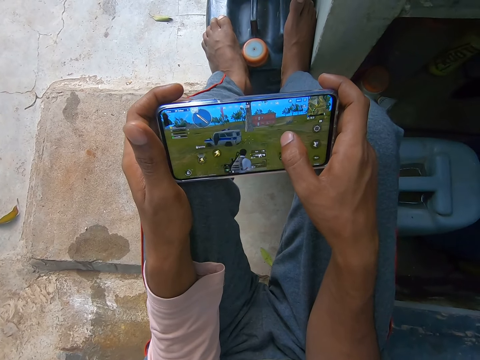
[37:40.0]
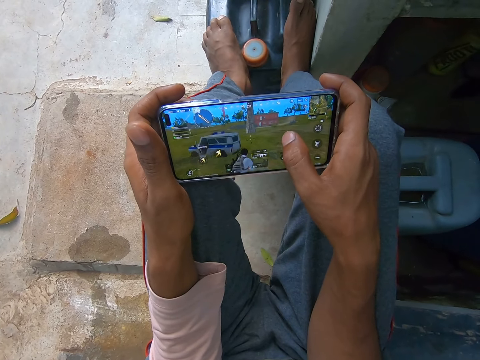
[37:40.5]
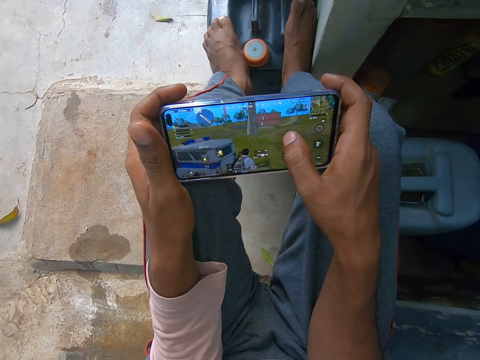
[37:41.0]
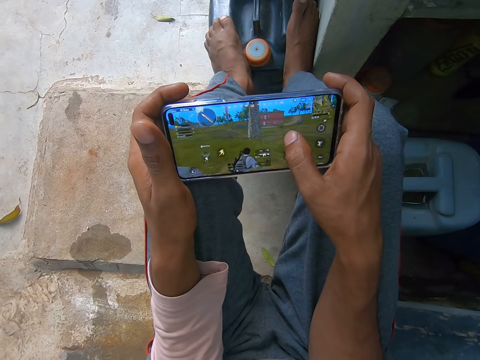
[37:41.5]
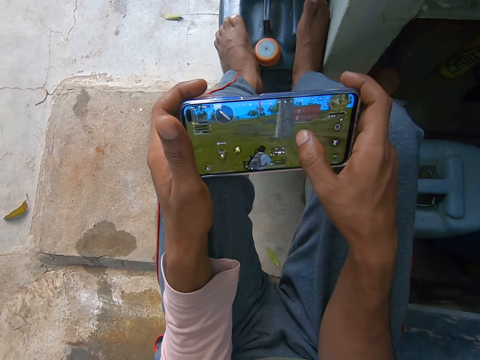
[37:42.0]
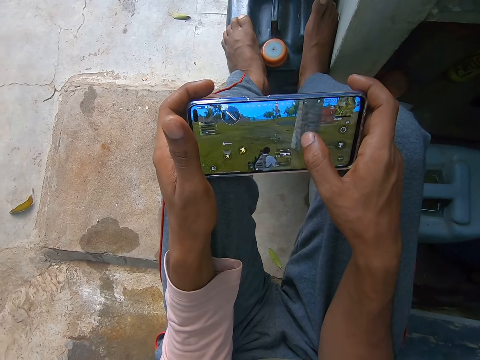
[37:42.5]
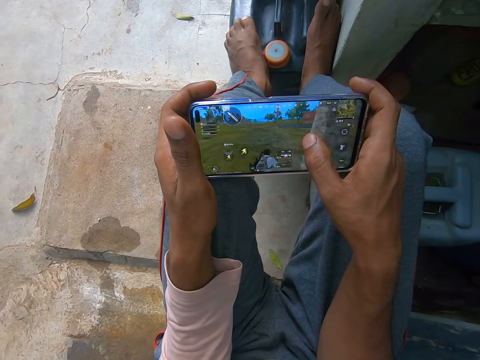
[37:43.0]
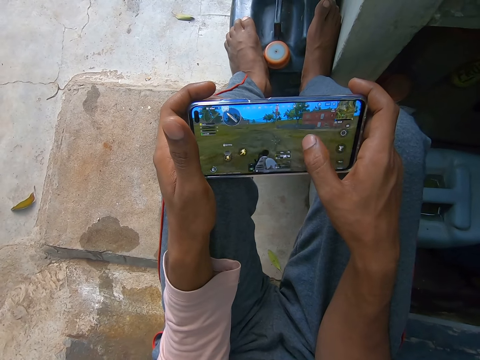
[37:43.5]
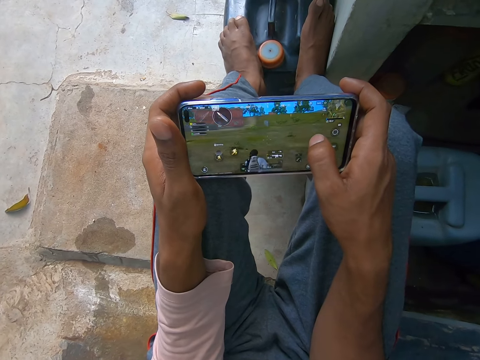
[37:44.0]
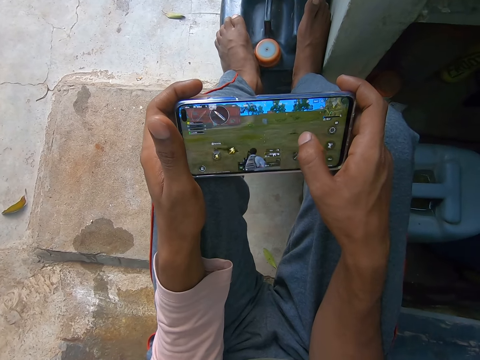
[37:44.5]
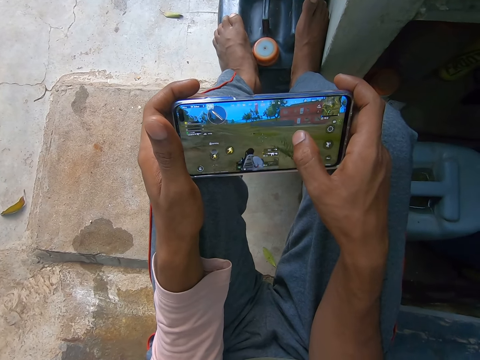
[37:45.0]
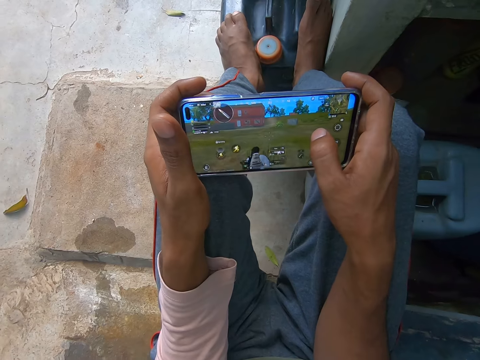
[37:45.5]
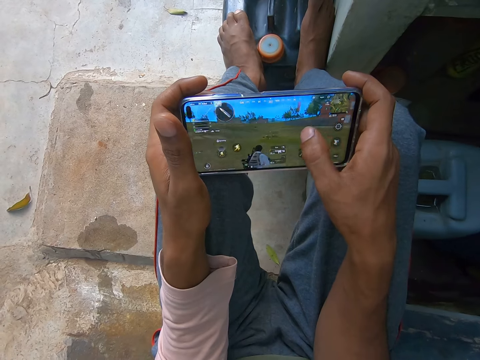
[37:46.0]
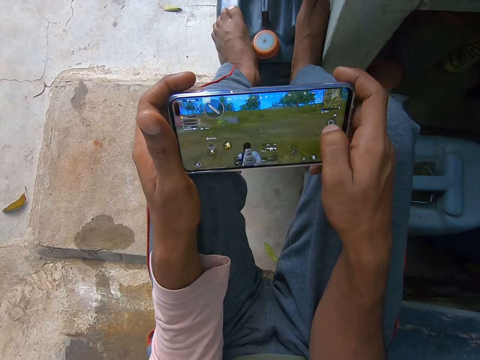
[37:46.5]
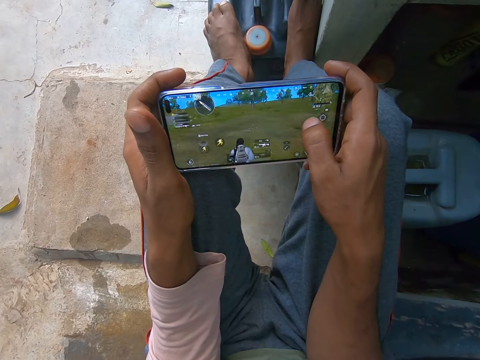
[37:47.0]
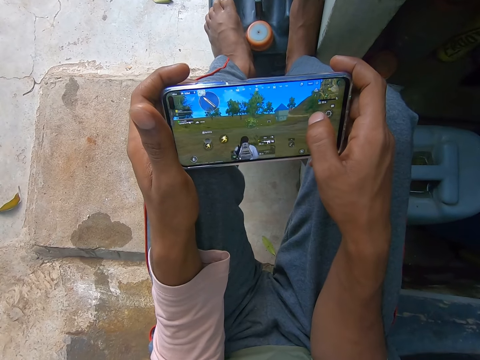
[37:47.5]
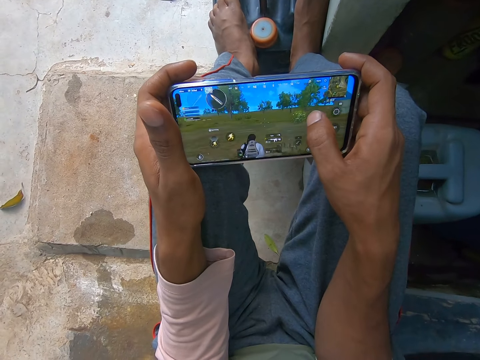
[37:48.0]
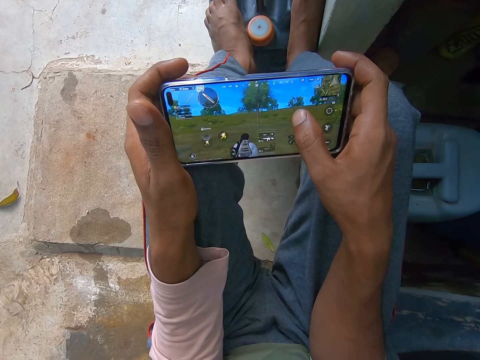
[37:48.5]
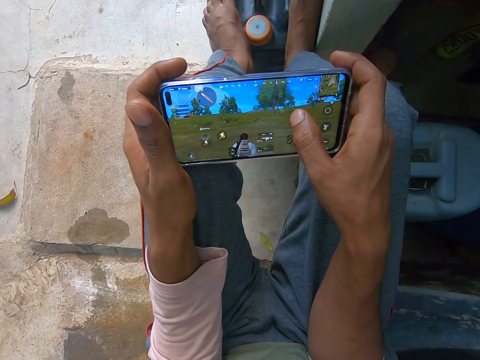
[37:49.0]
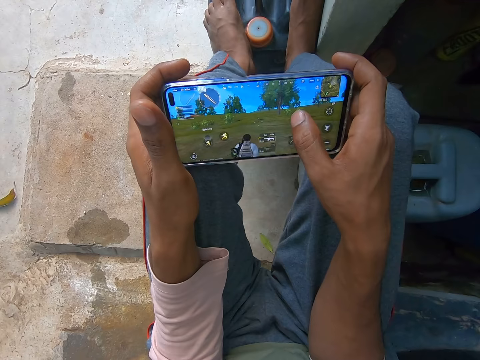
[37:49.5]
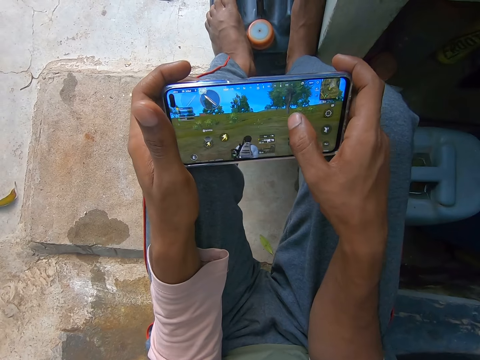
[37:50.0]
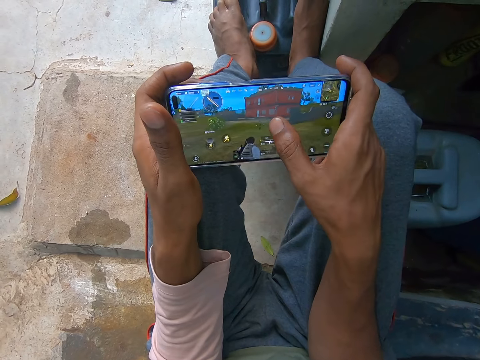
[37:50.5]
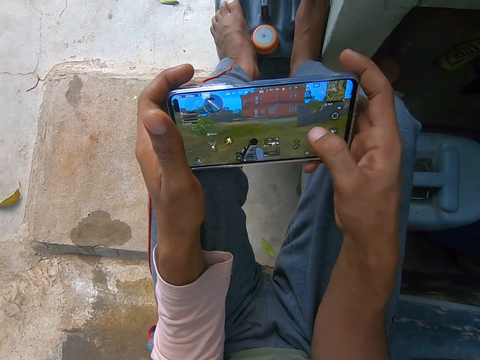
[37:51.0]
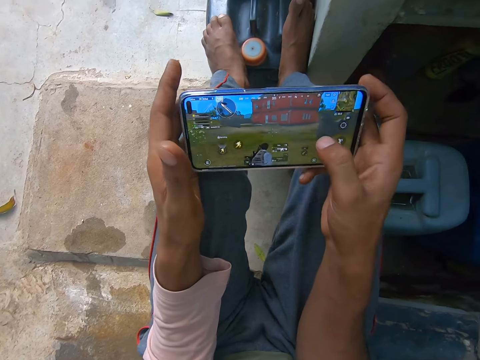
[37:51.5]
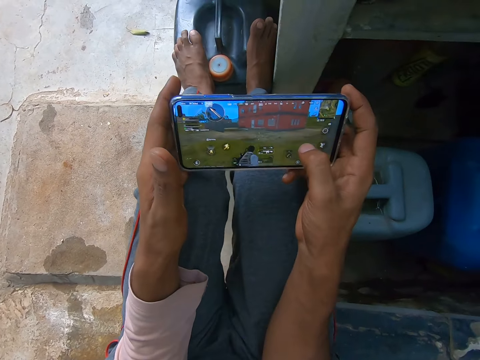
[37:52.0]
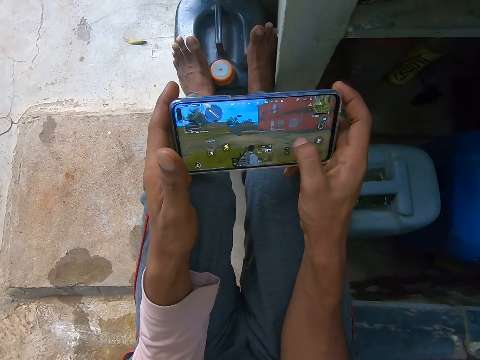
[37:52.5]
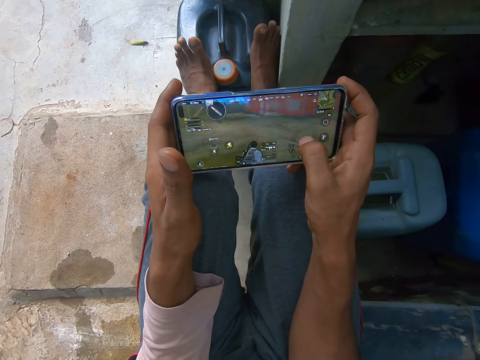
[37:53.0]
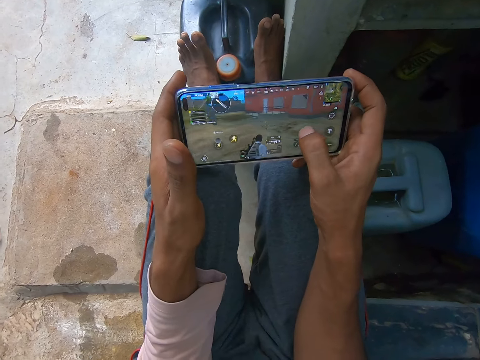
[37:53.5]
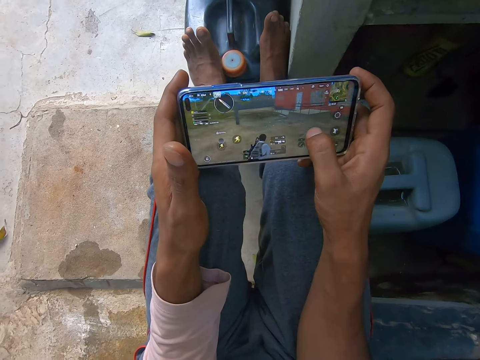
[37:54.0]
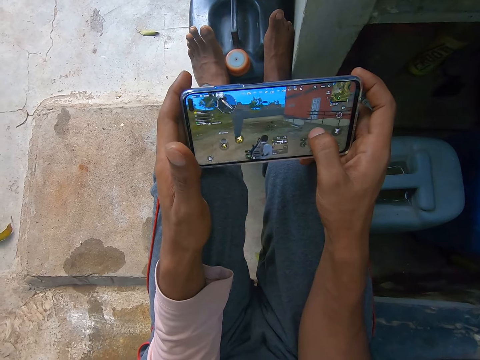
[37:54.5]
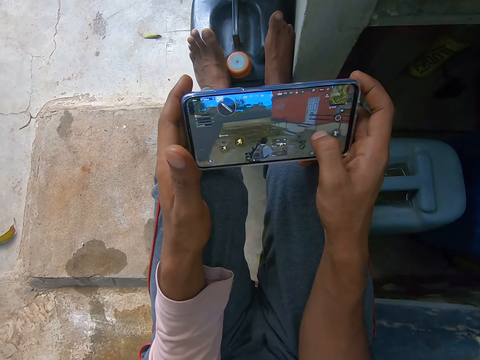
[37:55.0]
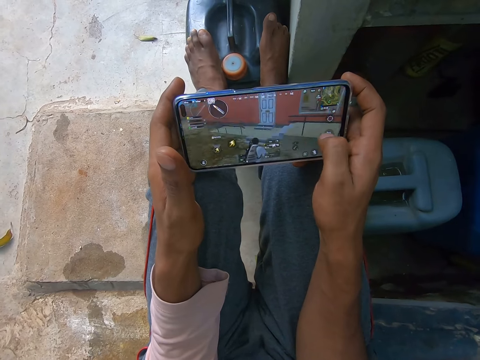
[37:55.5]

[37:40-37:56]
The camera wearer slides a finger on the phone's screen. He does so again. He adjusts his legs and hands. He continues playing the video game on the mobile phone.

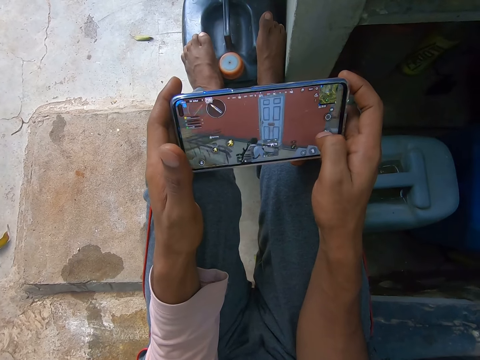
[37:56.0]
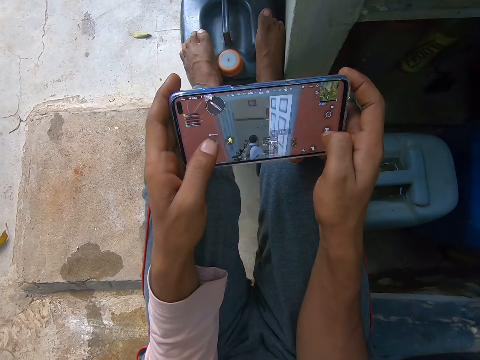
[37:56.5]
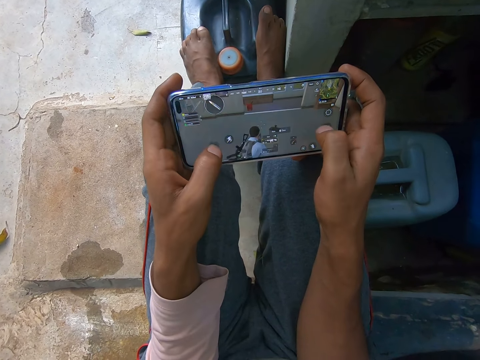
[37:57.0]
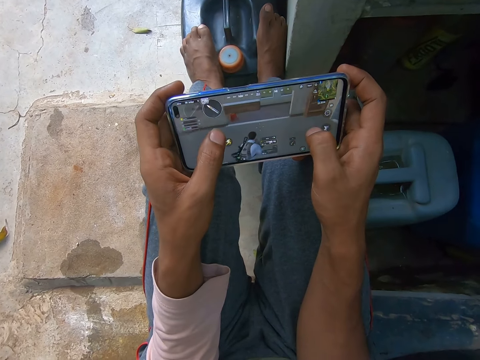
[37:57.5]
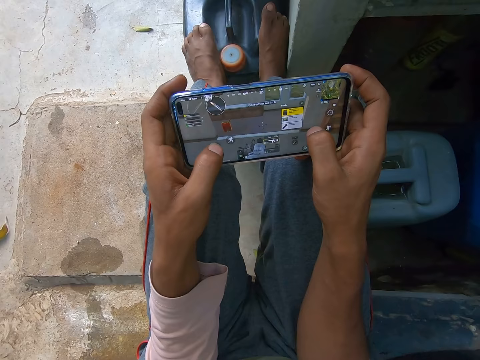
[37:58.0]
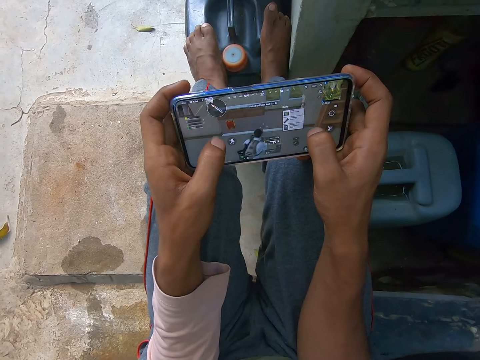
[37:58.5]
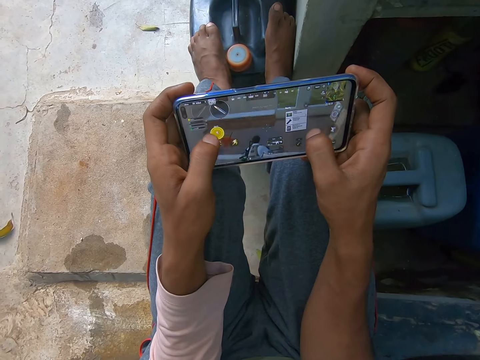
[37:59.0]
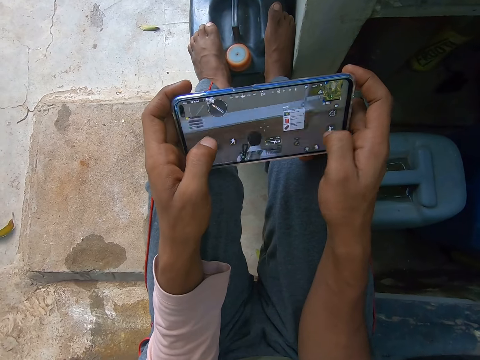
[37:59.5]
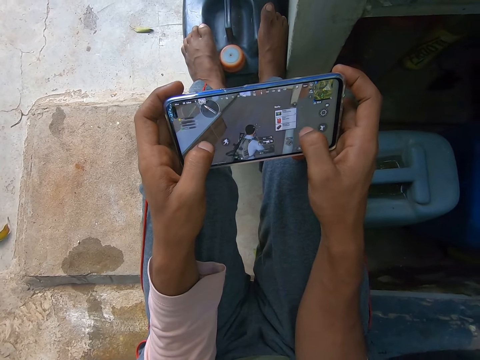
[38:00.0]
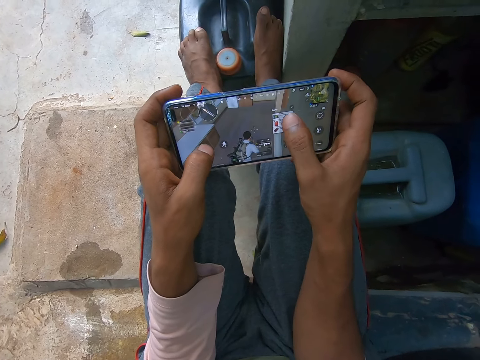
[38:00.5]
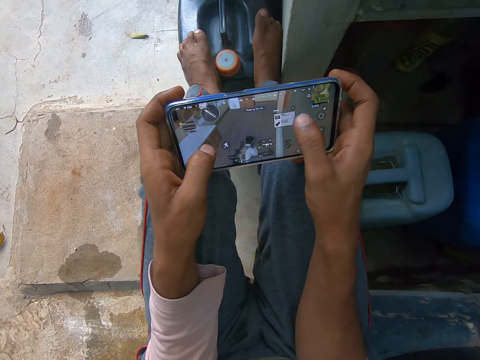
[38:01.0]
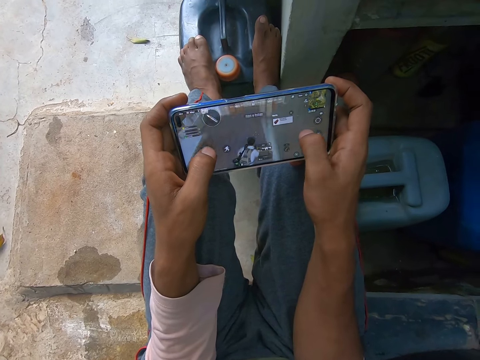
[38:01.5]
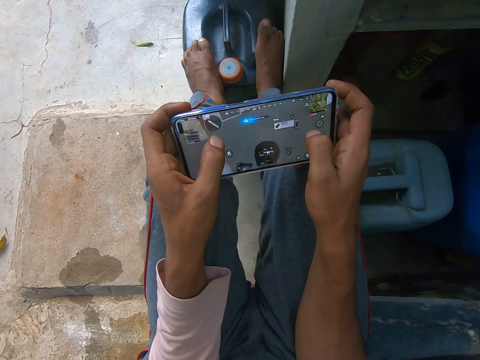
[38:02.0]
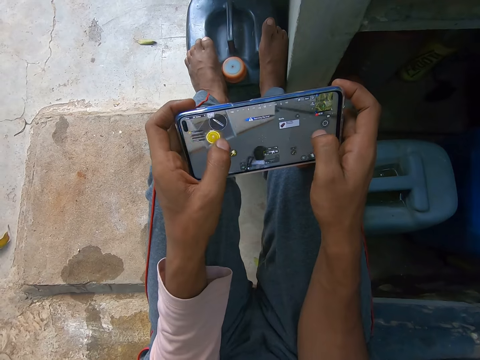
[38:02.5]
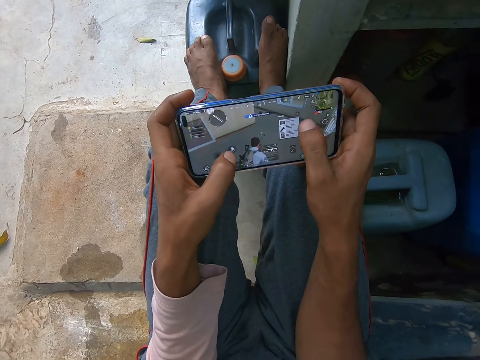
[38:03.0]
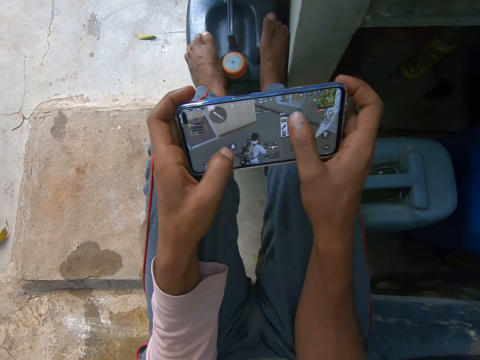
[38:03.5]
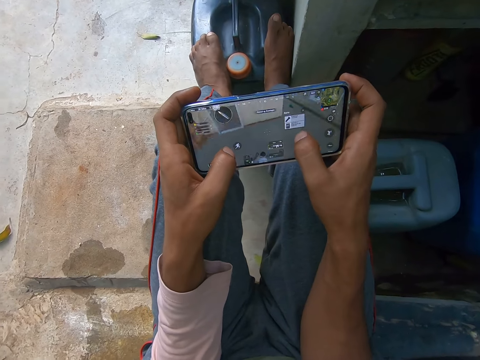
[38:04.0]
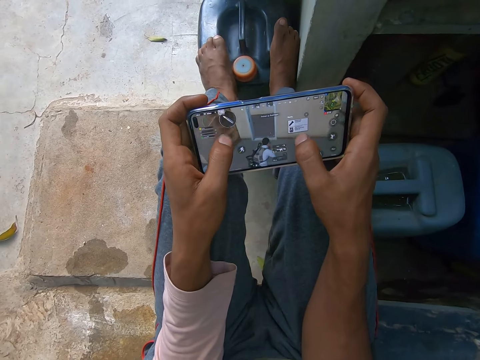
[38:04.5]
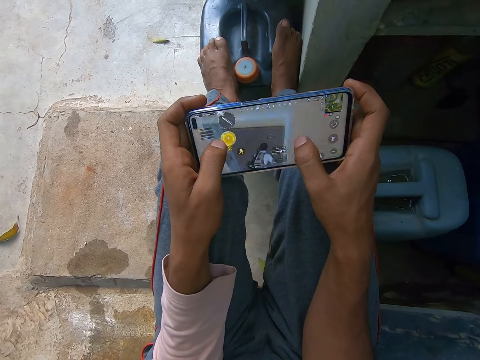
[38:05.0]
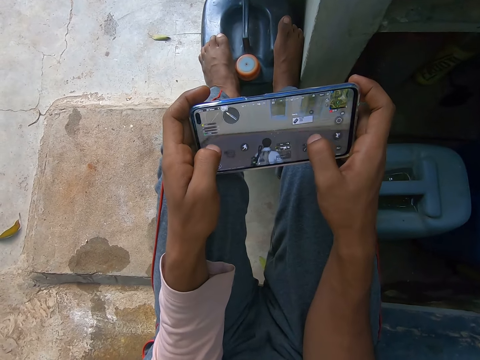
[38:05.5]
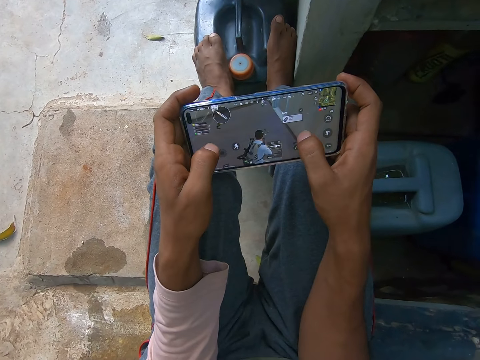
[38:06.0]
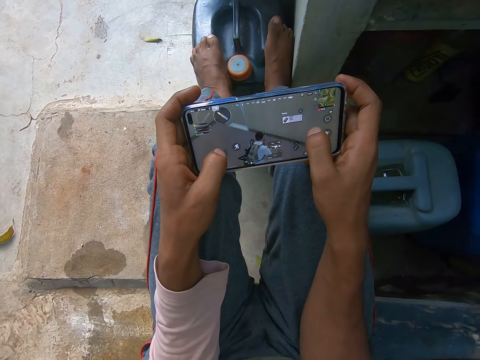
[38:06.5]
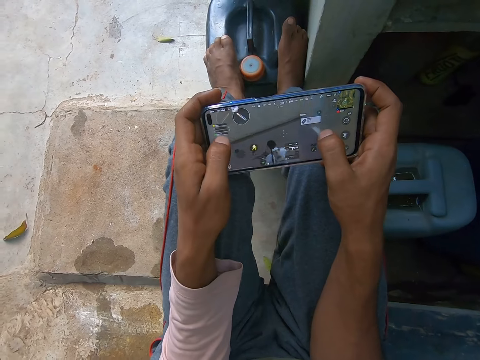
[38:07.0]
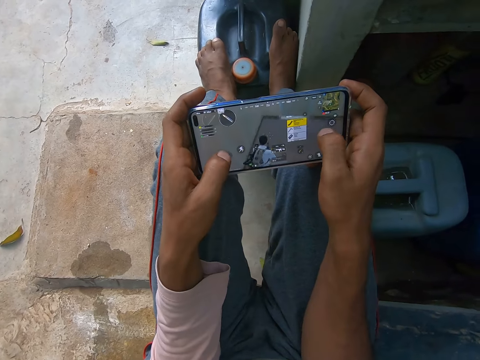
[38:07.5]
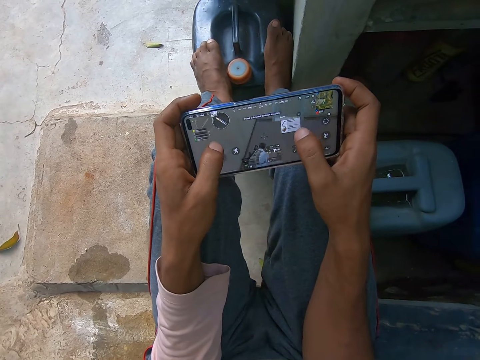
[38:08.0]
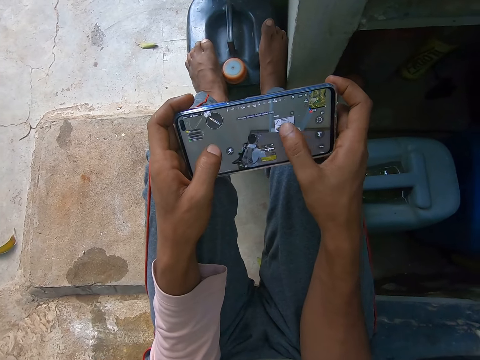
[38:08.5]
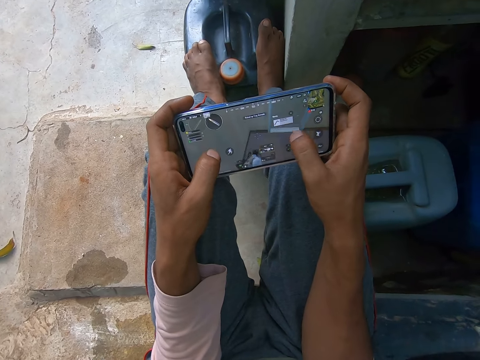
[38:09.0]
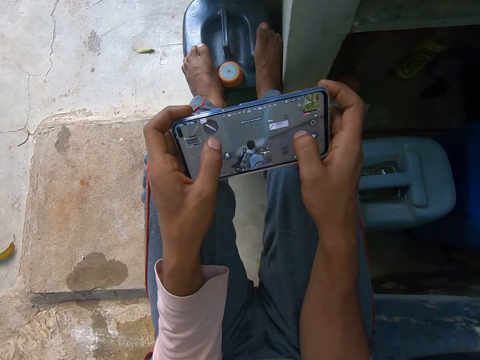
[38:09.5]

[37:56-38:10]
The camera wearer taps an icon on the phone's screen. They do so again. They slide a finger on the phone's screen. They tap an icon on the phone's screen. They slide a finger on the phone's screen. They tap an icon on the phone's screen.
